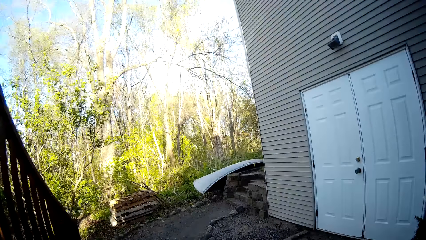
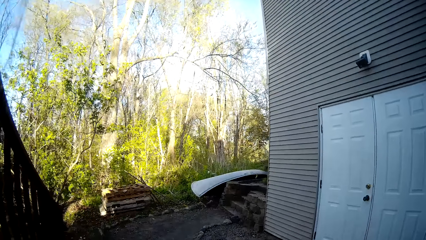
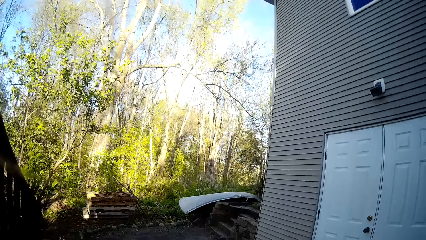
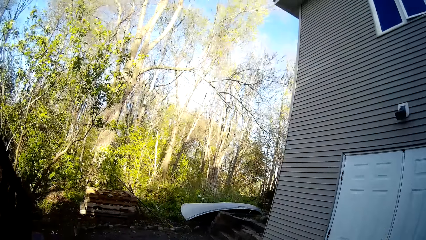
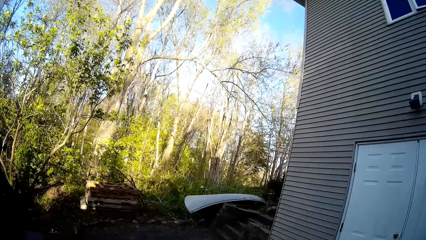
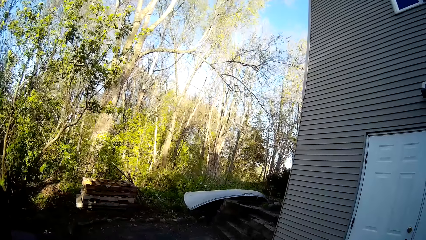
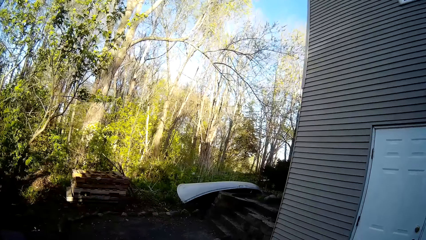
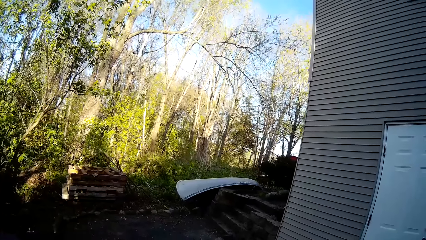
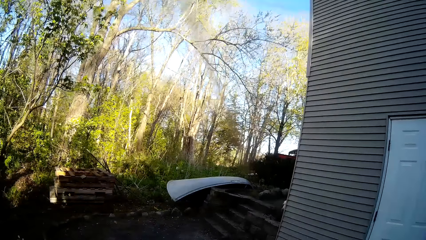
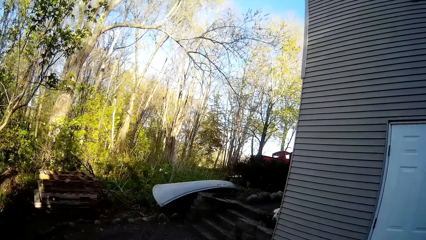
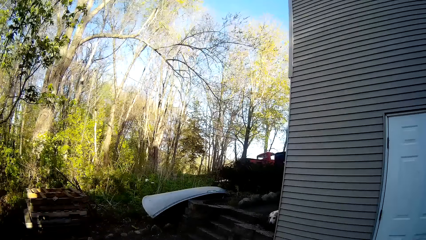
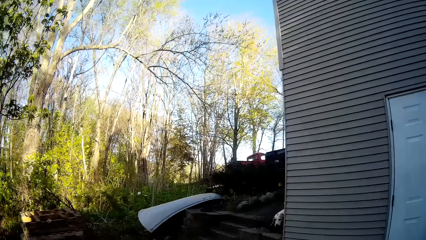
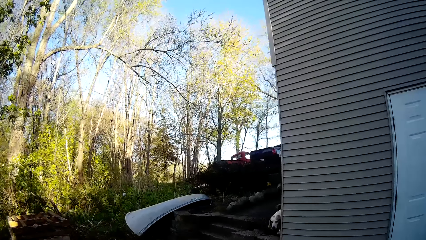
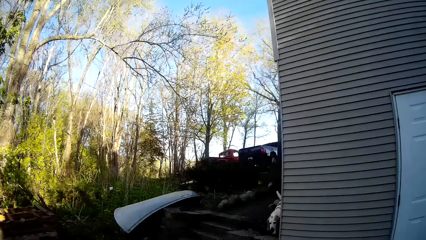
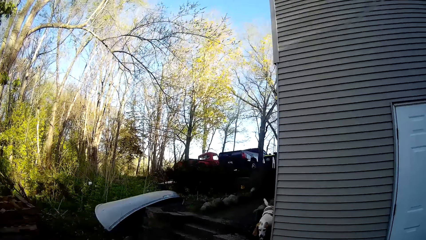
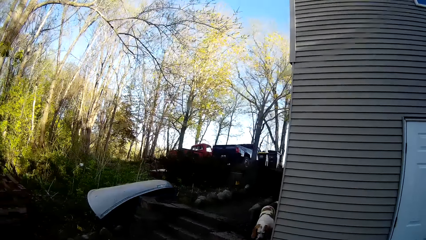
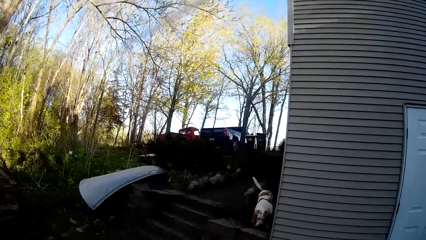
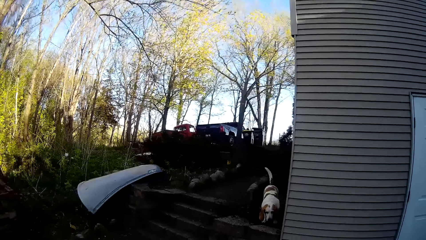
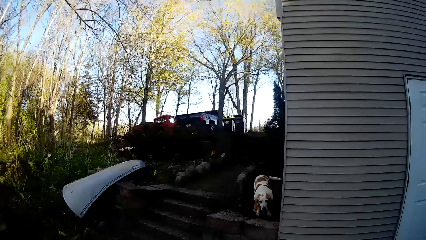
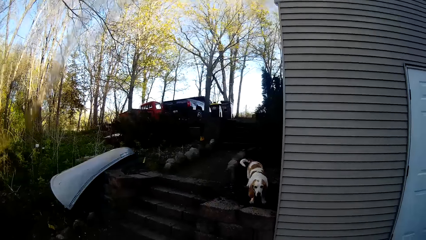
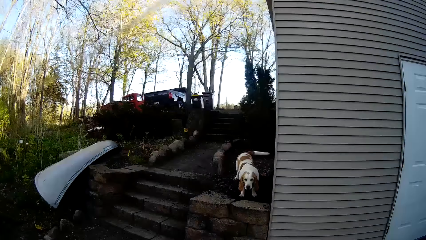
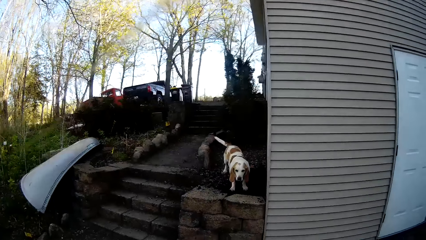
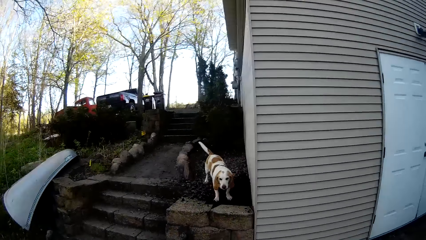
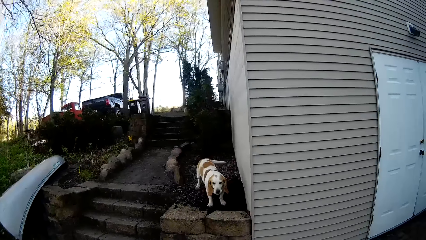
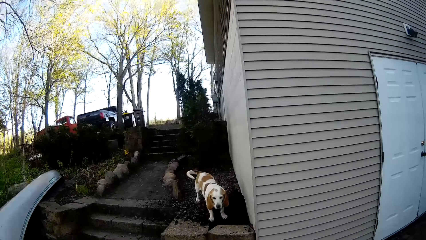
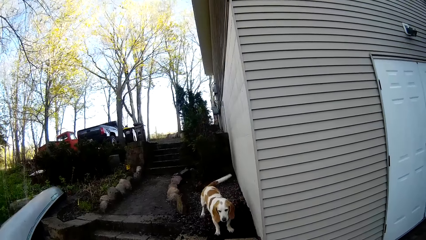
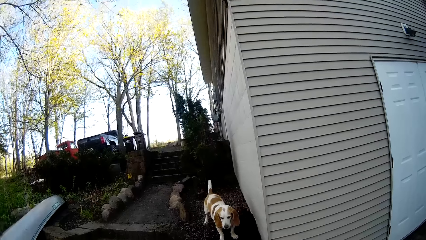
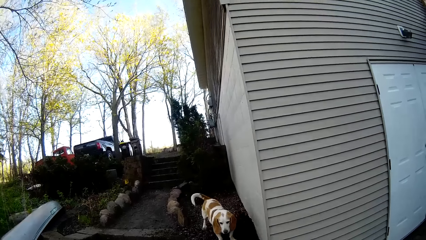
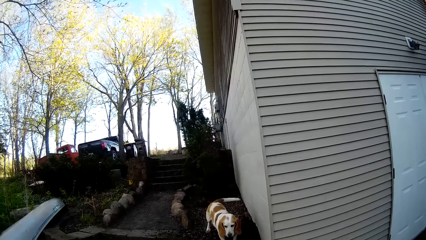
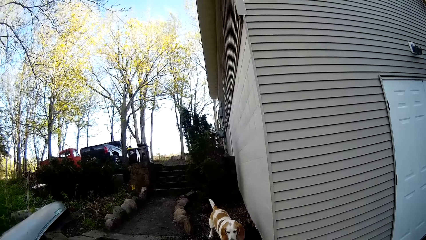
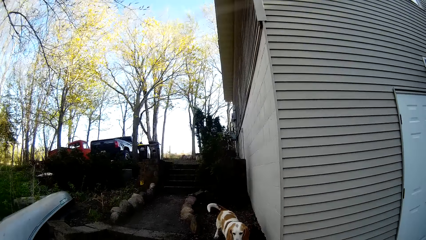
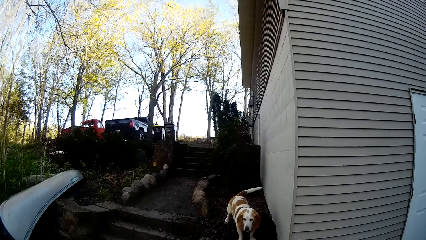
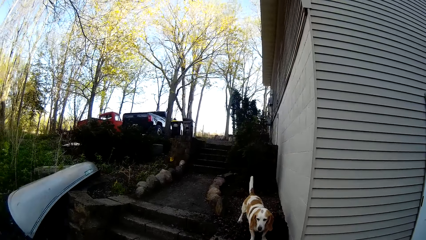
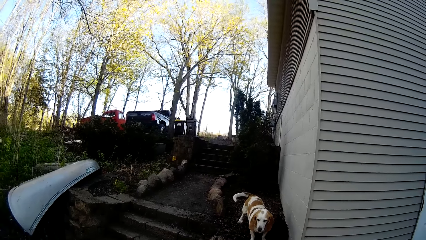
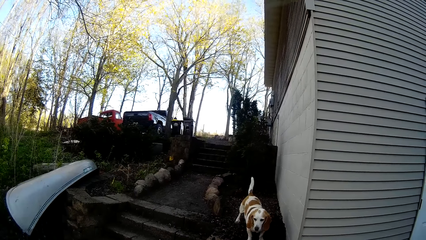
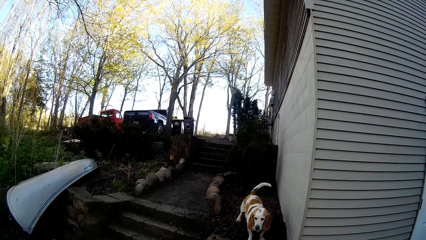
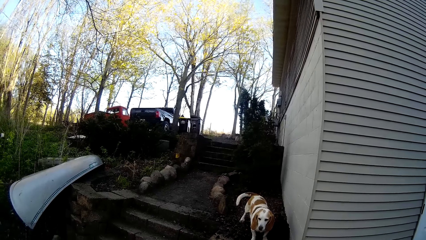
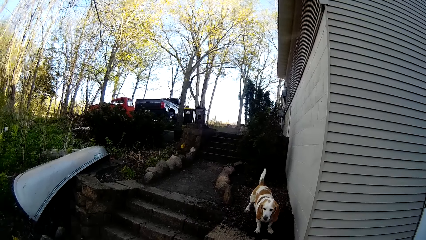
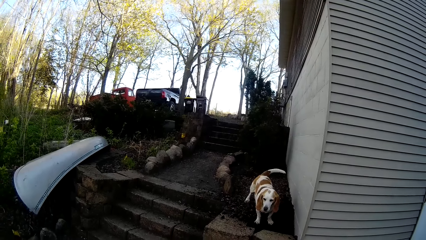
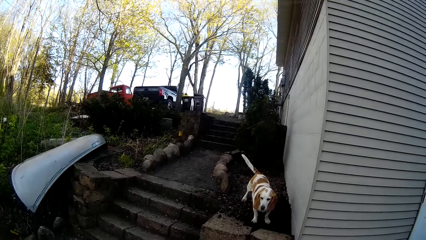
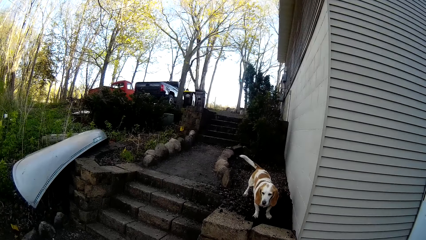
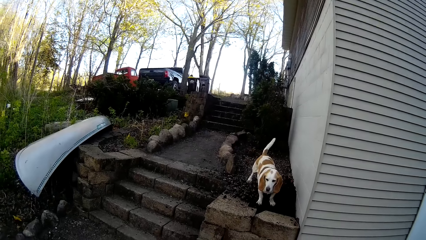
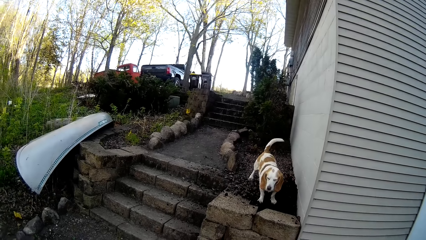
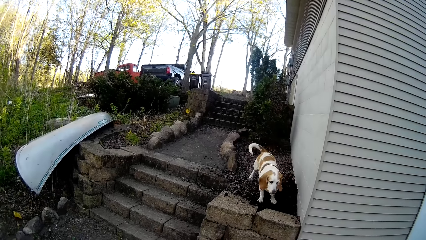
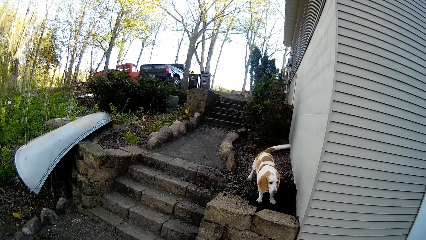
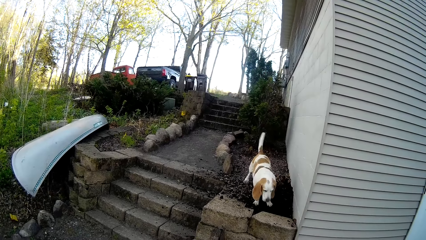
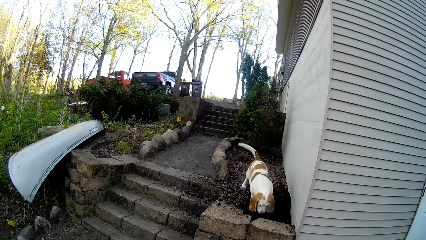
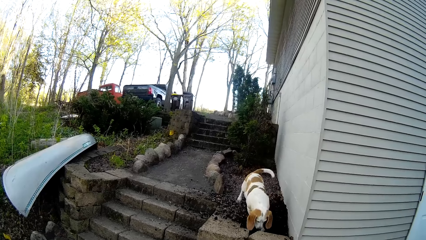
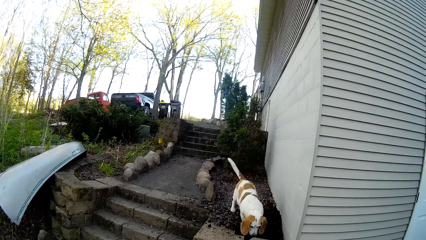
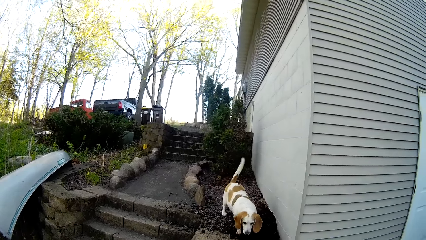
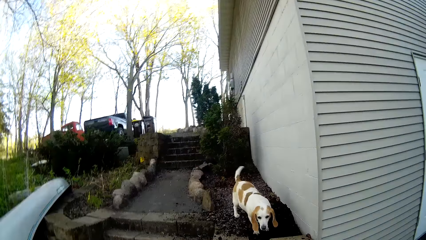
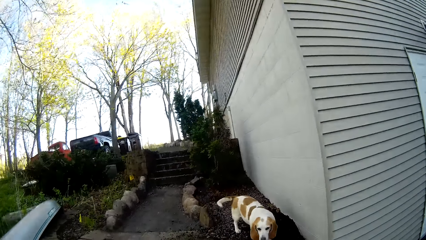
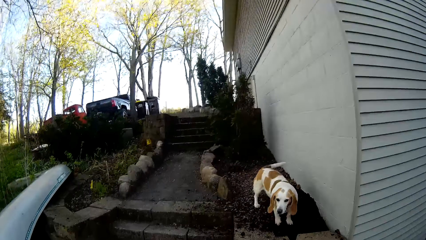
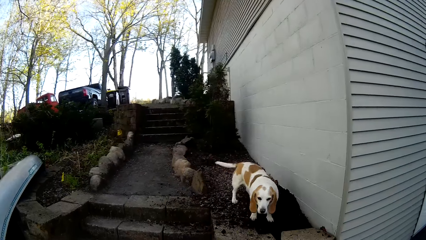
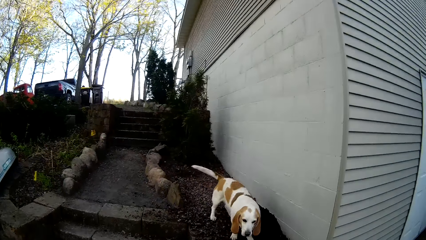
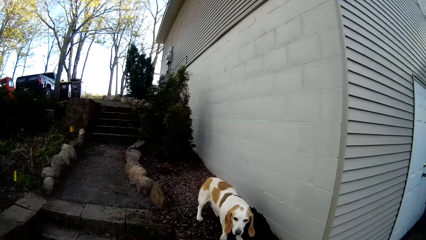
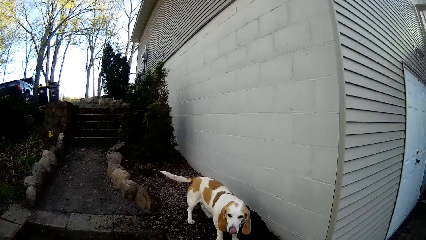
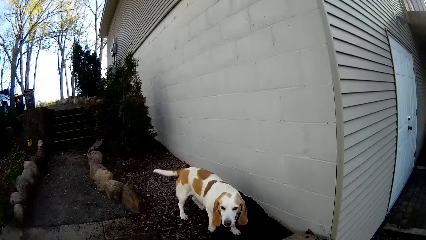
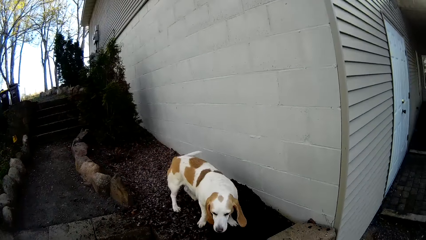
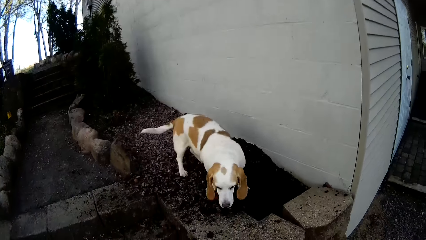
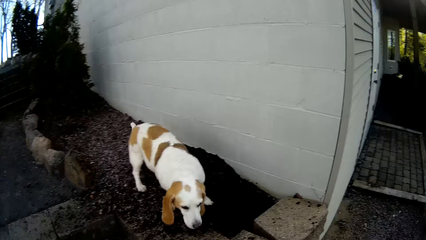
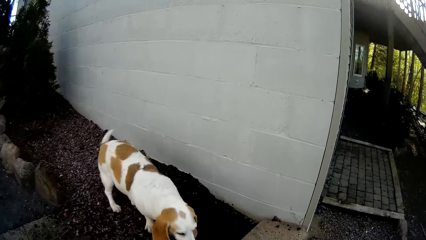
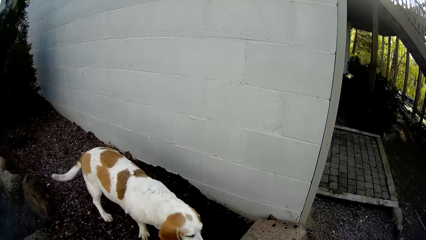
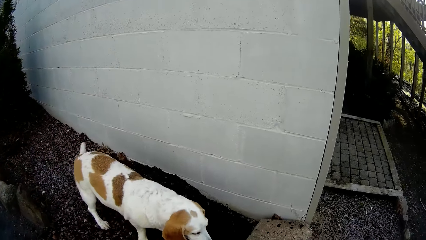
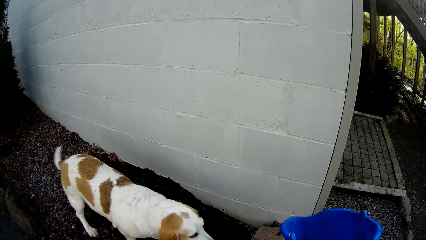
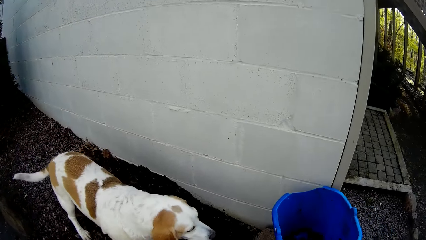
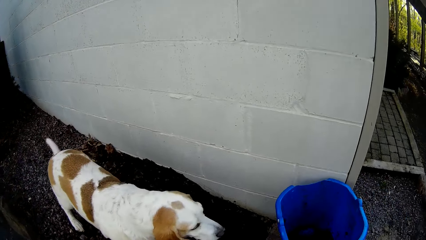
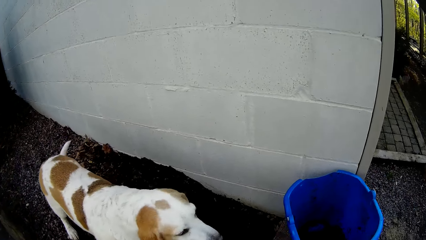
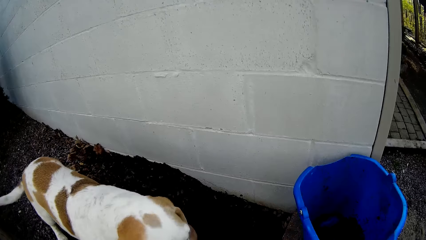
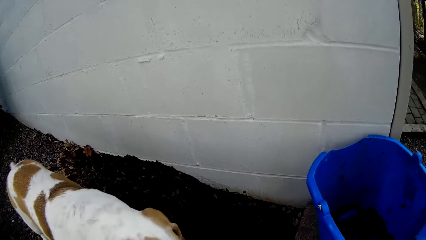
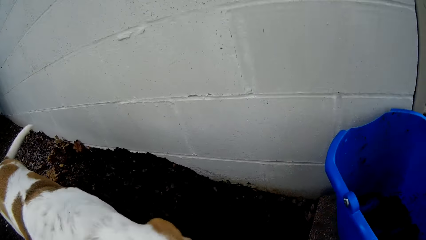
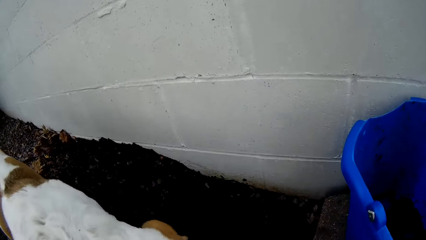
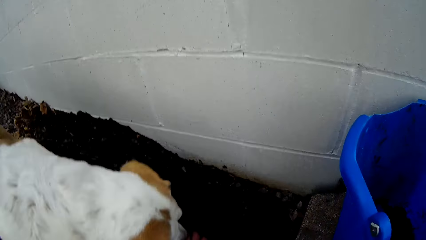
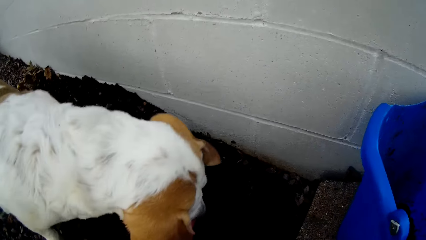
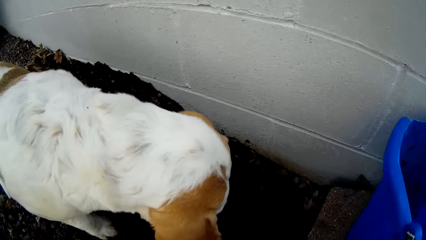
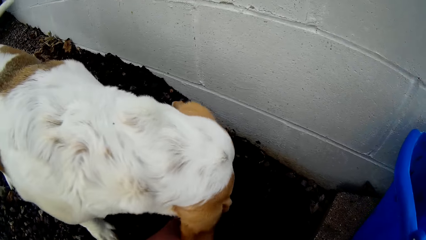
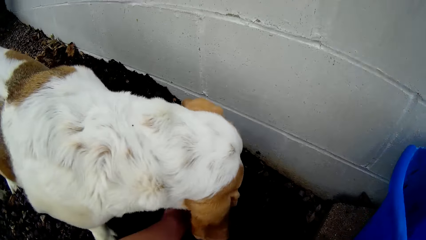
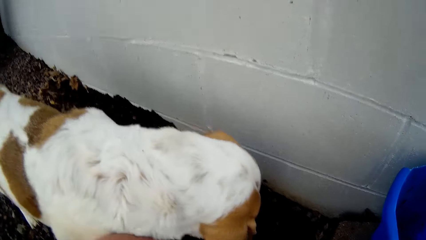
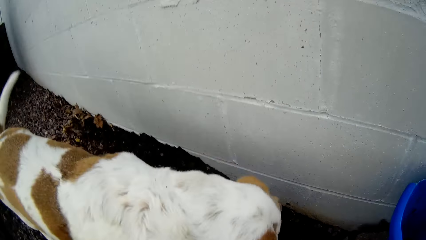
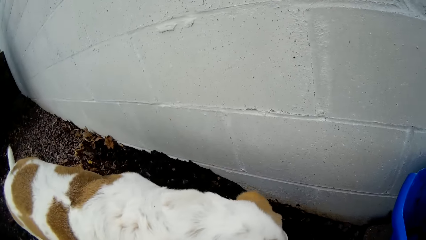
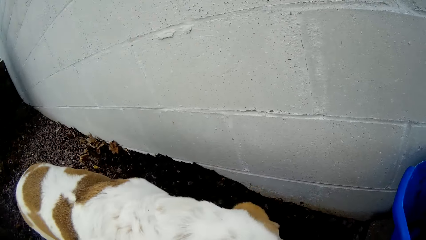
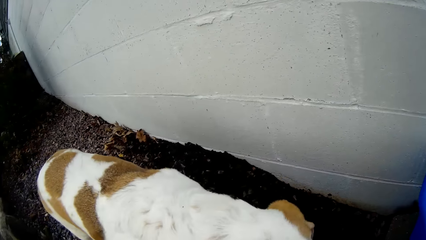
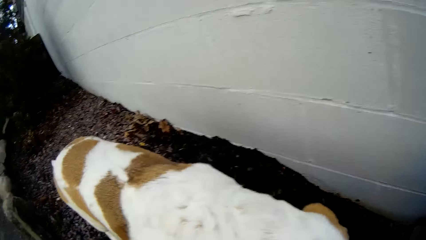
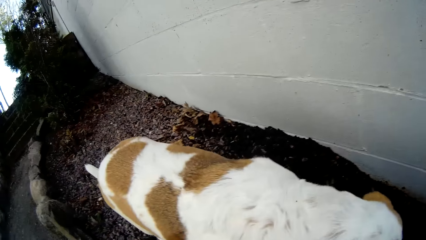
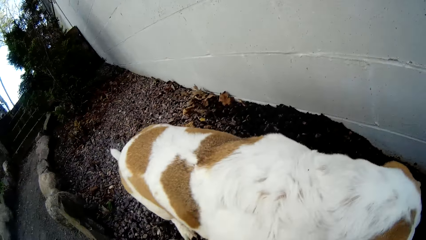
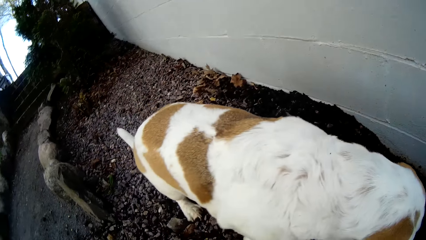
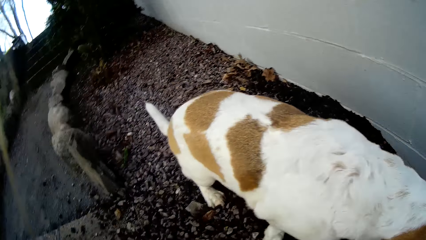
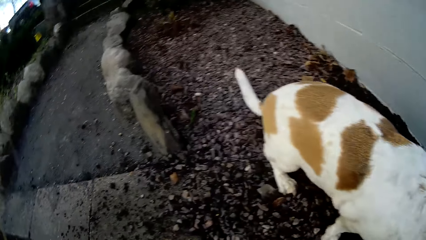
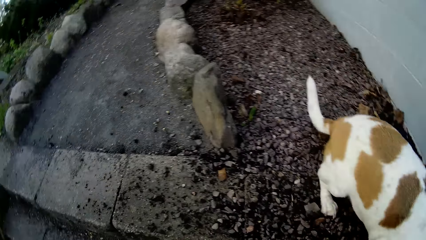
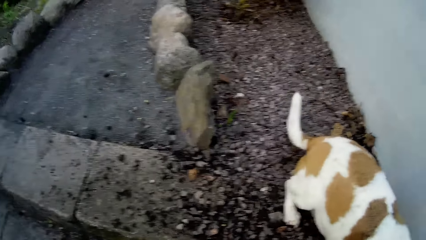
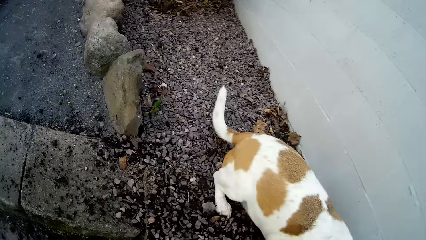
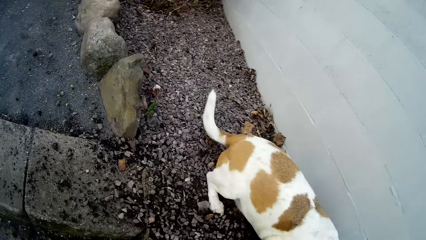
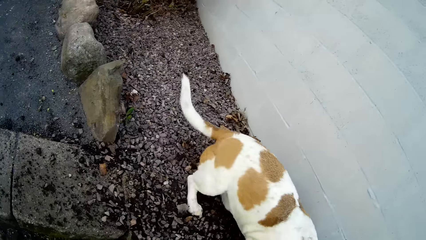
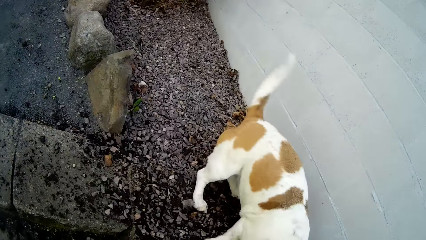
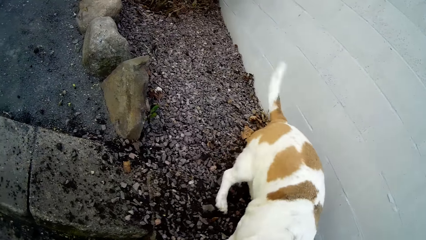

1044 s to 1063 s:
The dog barks. The camera wearer walks around. She talks to the dog. The dog wags its tail. The camera wearer stands. She continues to walk. She places the bucket in her right hand on the ground.
